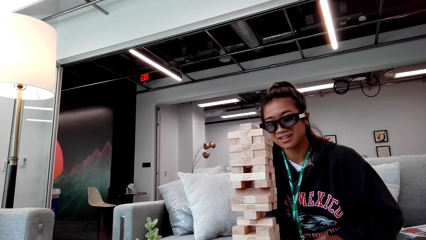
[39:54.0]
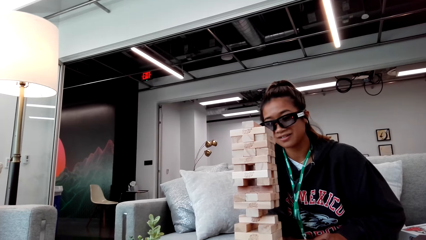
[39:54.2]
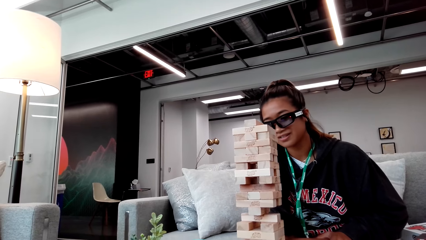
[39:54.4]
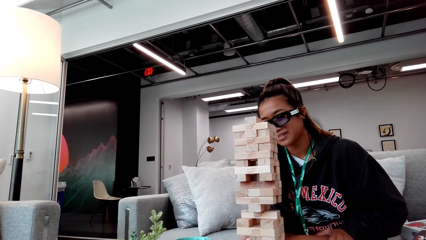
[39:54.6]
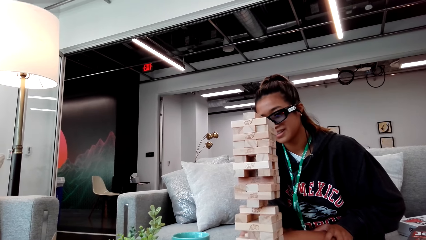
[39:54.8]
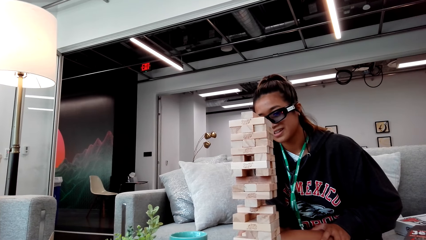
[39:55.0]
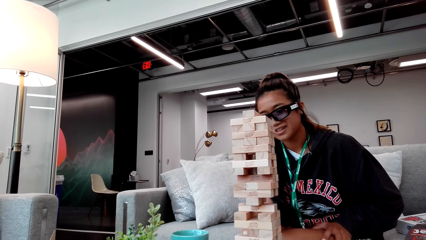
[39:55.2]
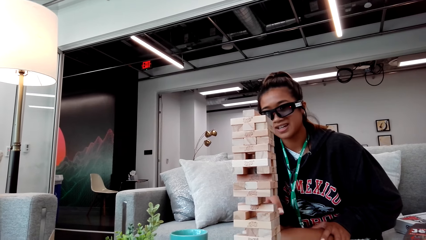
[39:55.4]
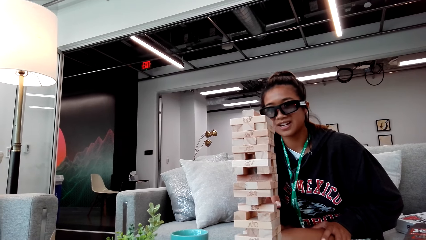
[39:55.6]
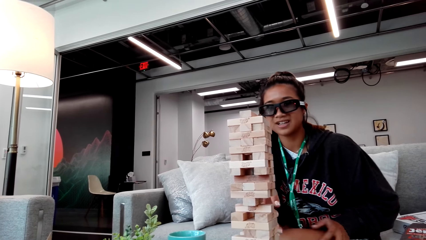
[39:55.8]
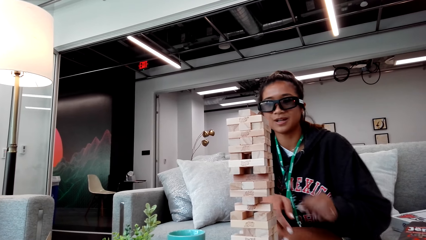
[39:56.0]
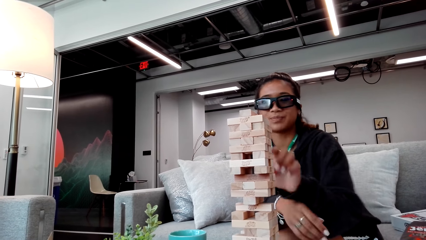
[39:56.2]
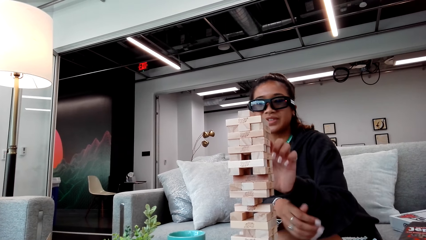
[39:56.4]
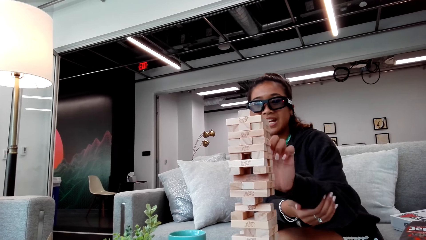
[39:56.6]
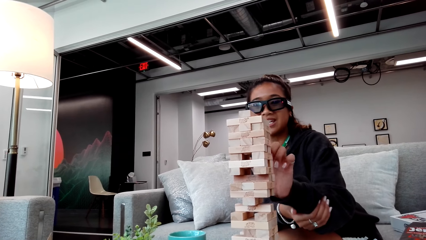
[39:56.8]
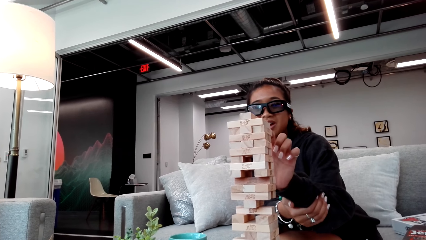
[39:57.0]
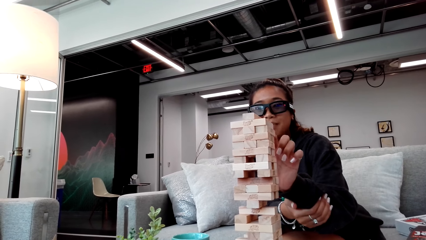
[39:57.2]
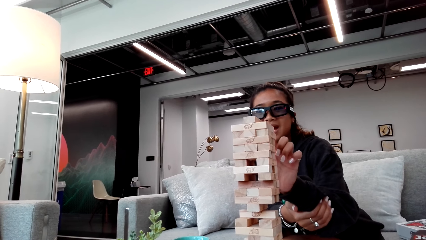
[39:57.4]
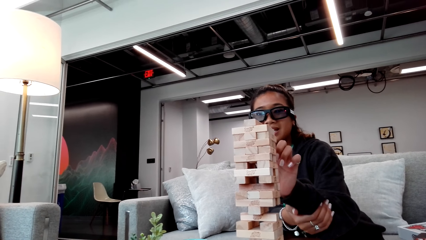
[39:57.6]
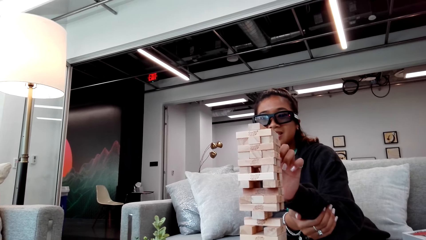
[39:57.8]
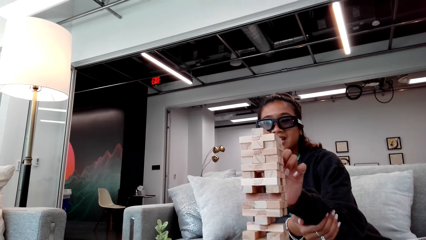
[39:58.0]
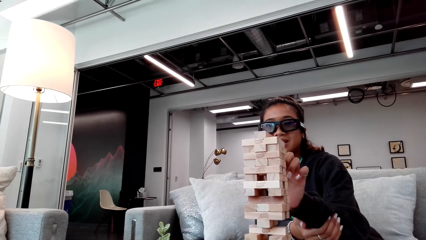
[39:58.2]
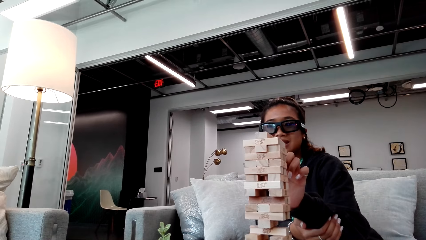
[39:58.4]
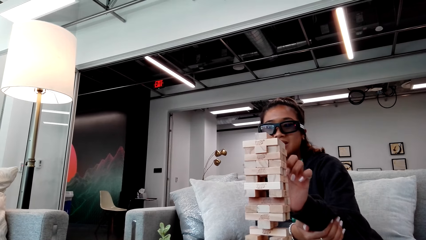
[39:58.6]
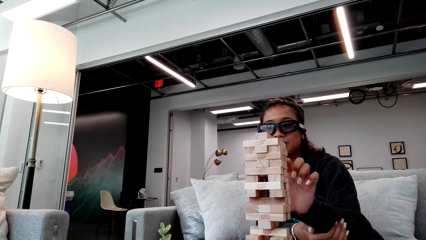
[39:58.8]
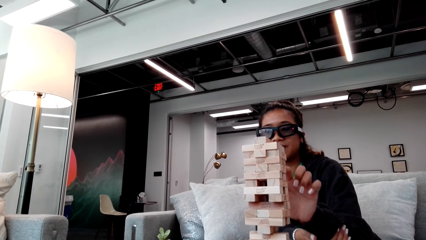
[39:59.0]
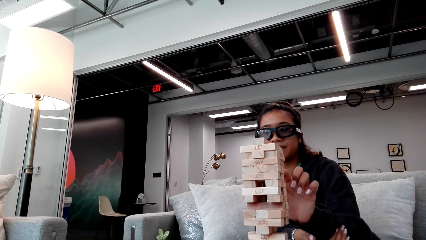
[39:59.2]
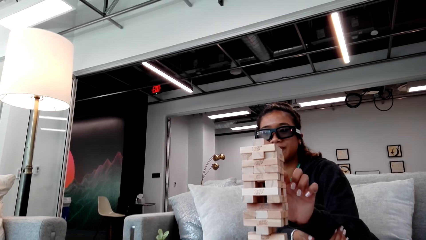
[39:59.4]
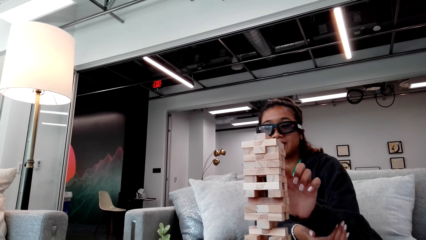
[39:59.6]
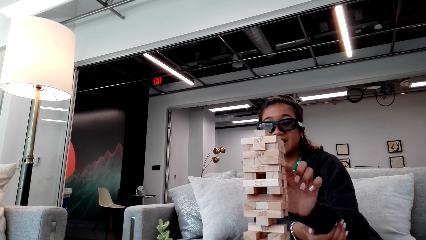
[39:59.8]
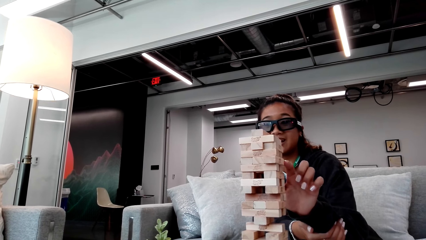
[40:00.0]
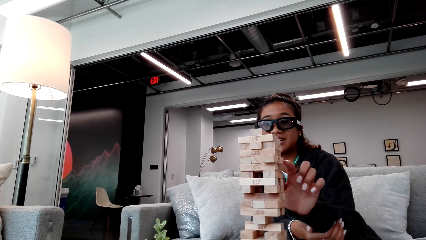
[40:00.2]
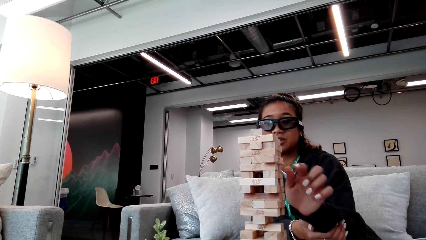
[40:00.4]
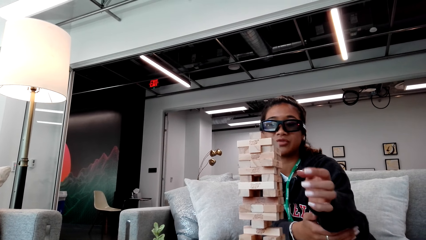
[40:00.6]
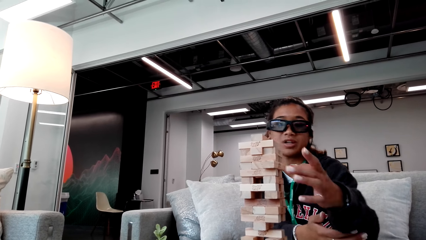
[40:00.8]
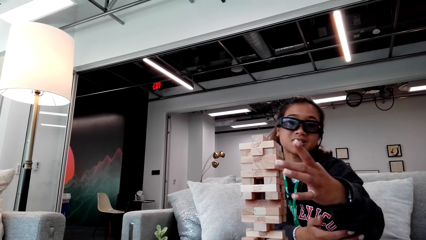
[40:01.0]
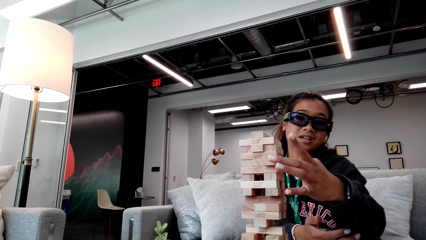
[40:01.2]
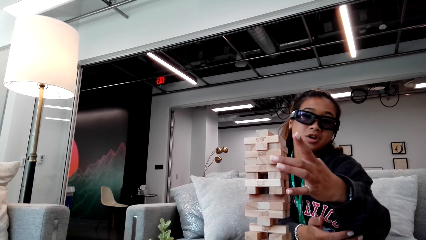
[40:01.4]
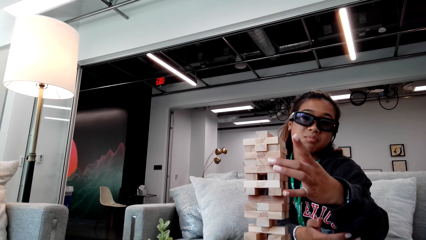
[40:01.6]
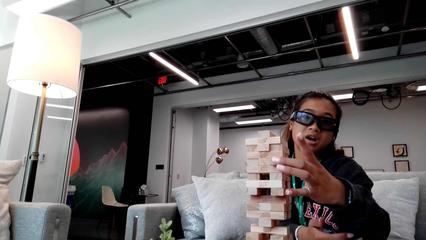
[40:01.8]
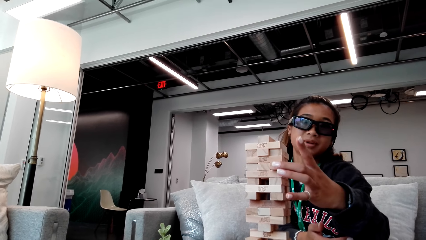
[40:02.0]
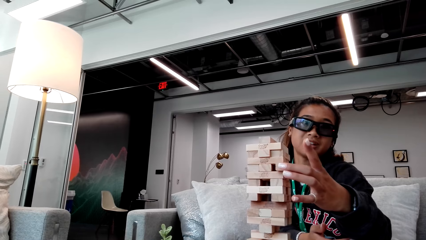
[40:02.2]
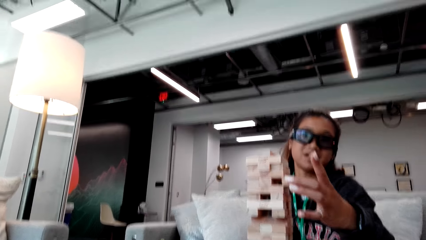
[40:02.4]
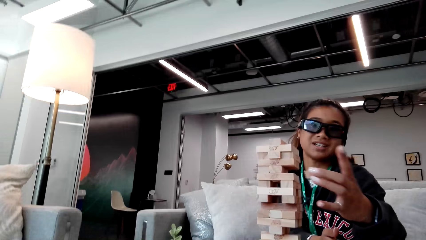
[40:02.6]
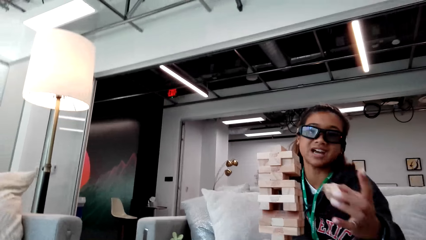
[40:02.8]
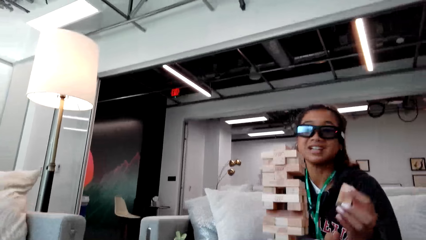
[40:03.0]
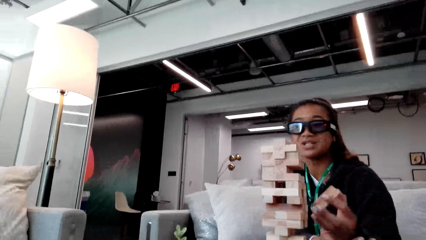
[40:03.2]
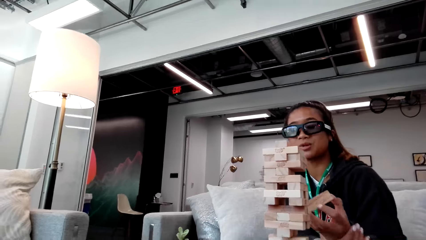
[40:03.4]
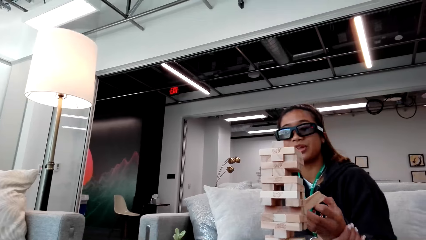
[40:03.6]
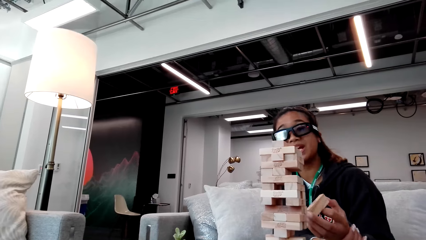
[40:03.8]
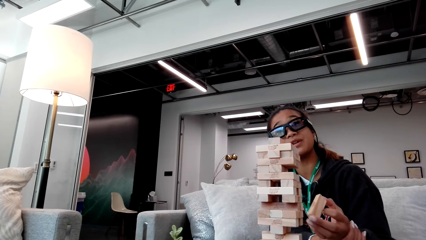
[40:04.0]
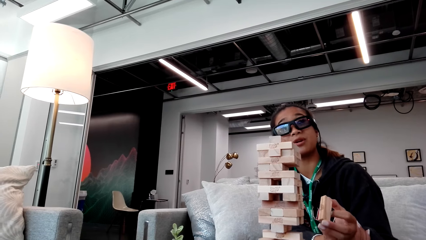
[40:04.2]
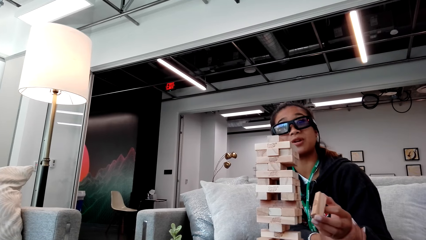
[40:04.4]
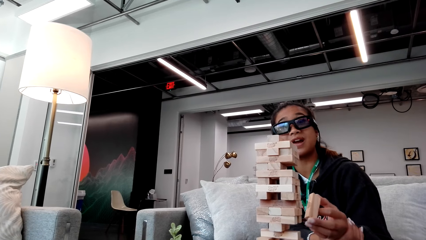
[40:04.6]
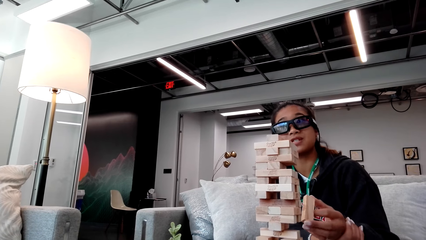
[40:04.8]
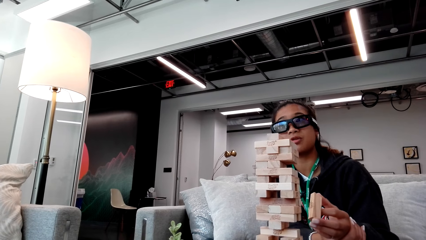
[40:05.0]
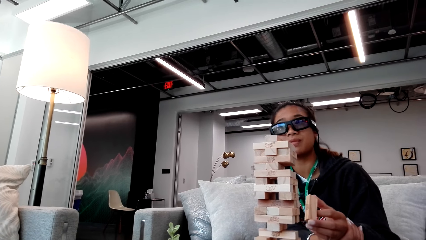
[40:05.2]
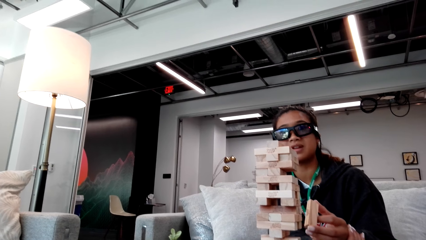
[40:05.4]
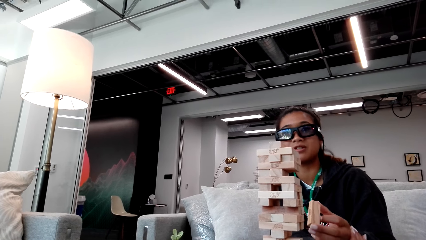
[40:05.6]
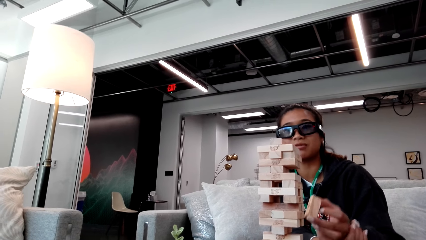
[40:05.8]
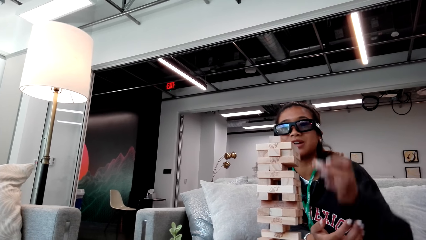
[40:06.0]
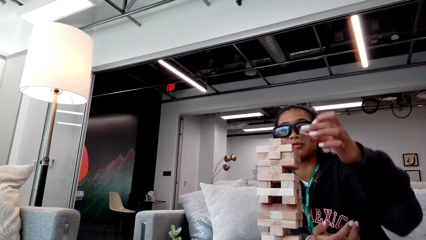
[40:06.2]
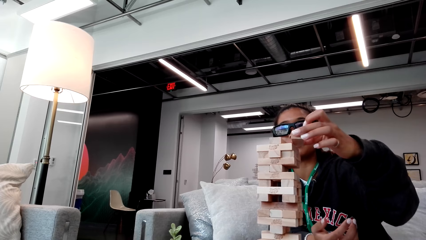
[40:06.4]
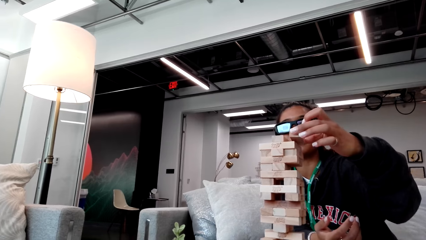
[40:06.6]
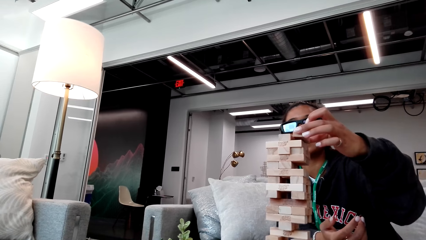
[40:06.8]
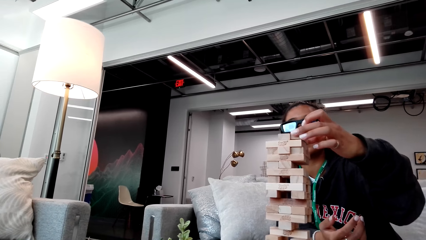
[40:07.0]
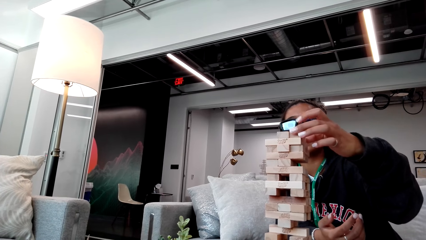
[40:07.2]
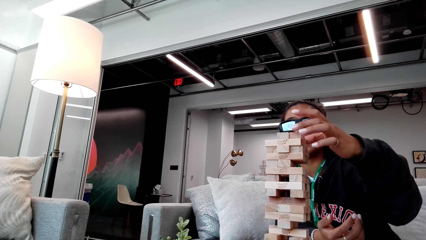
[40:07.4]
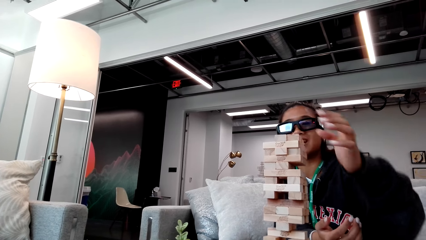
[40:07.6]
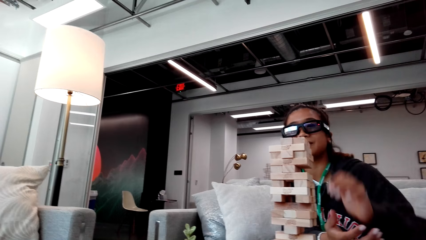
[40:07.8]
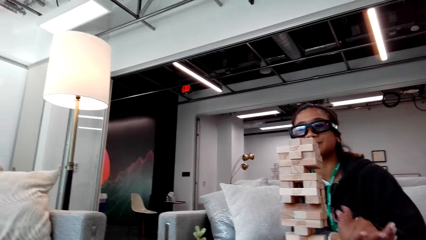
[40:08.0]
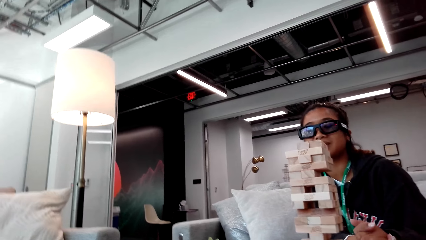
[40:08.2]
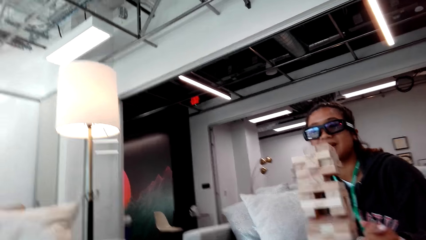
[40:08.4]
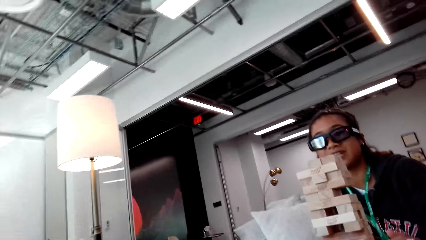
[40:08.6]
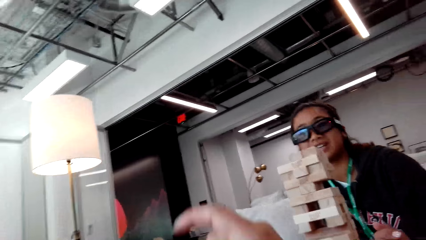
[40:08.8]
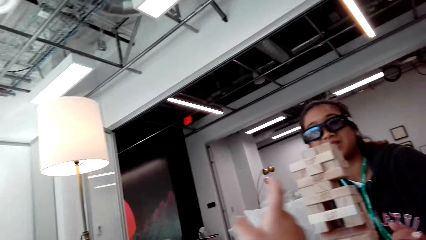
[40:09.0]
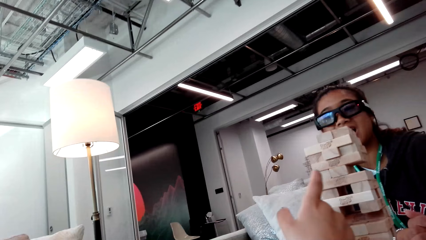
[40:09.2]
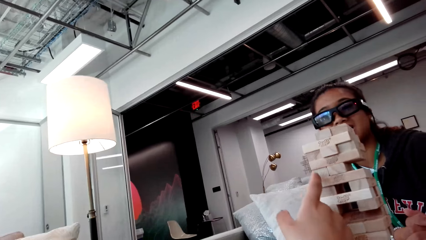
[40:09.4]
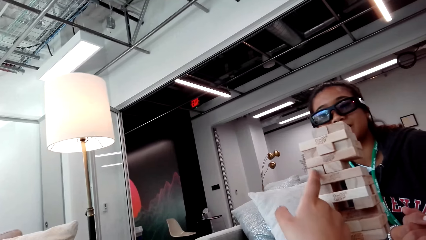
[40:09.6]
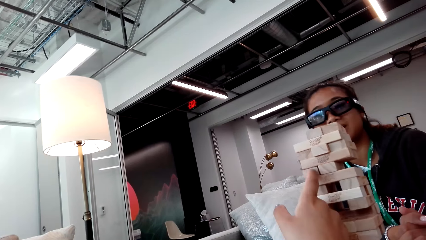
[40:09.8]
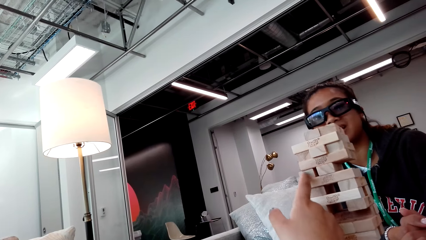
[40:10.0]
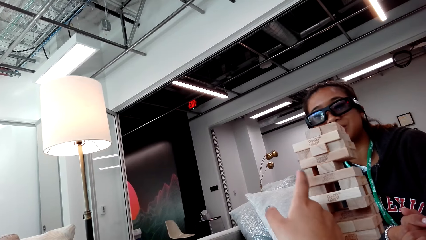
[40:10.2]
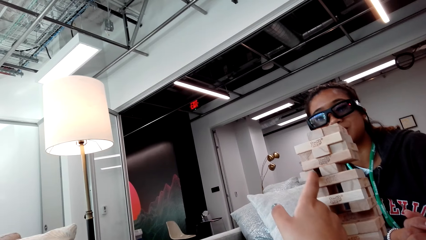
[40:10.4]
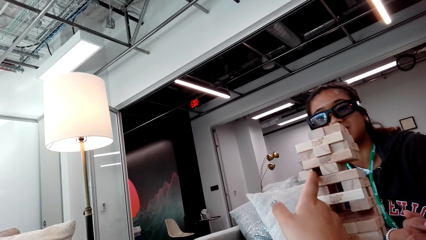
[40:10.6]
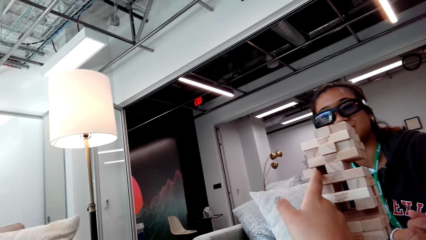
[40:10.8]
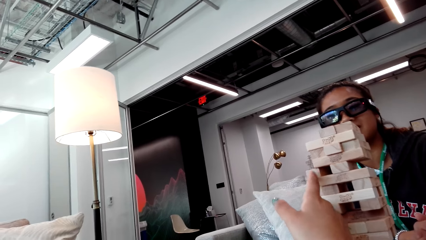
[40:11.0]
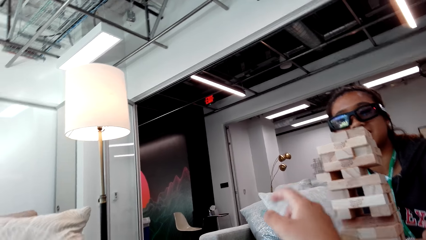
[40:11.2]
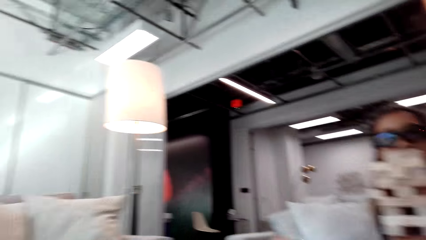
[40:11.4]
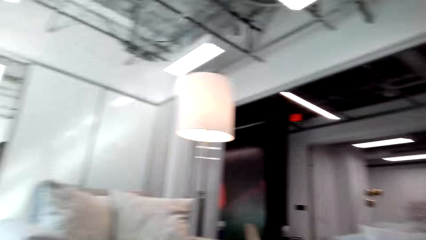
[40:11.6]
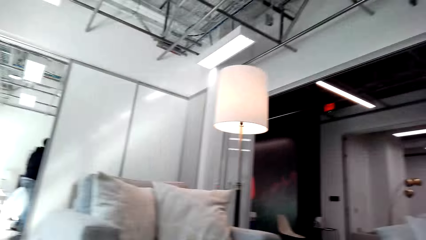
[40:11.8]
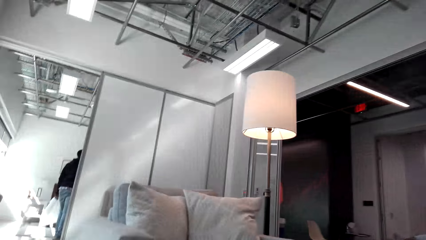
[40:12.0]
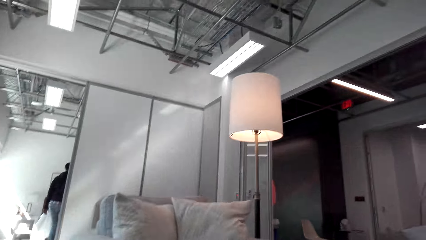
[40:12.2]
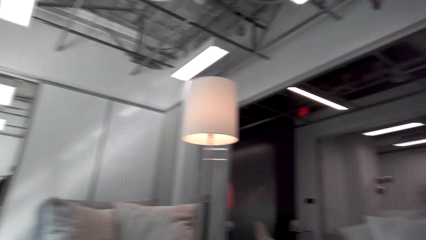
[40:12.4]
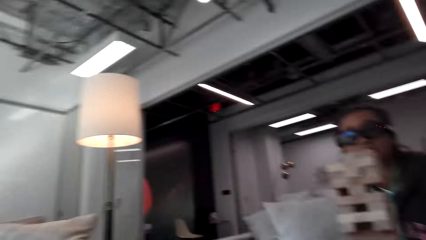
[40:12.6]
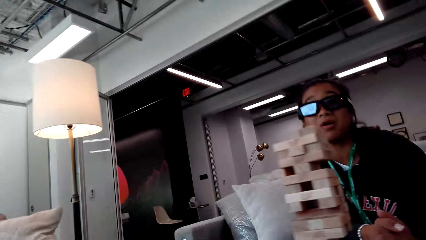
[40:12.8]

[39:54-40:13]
A woman pushes a jenga block on a jenga tower, takes the jenga block from the jenga tower, and places the jenga block atop the jenga tower. The camera wearer touches the towering blocks. They push the jenga block on the jenga tower.
